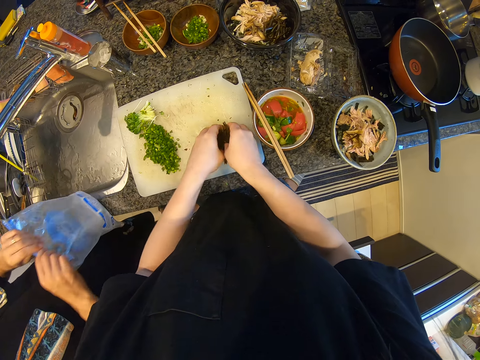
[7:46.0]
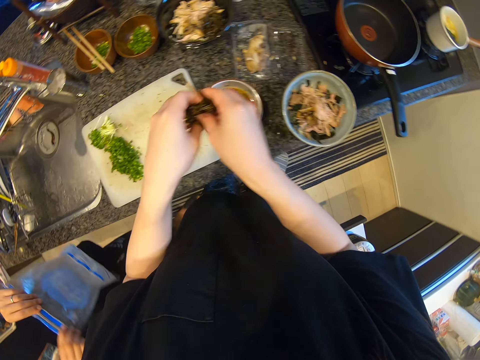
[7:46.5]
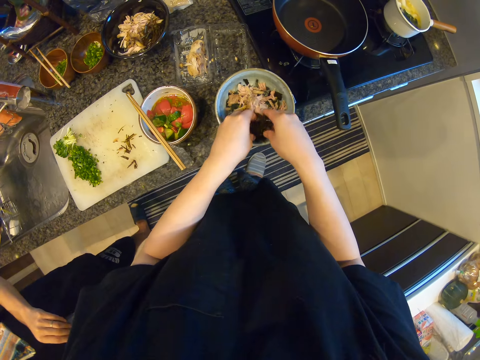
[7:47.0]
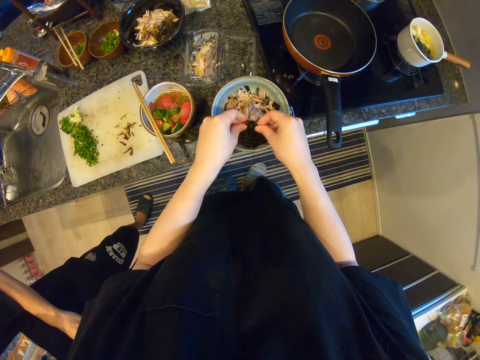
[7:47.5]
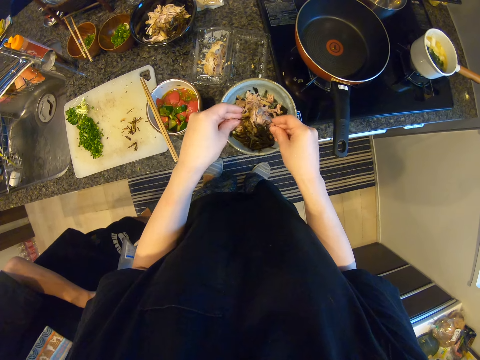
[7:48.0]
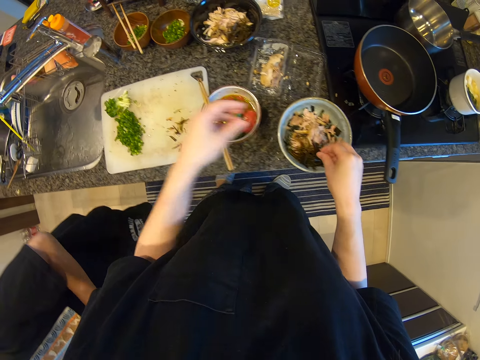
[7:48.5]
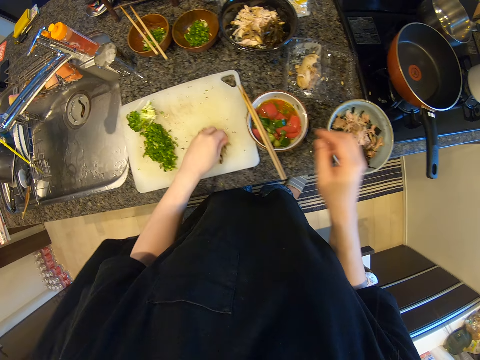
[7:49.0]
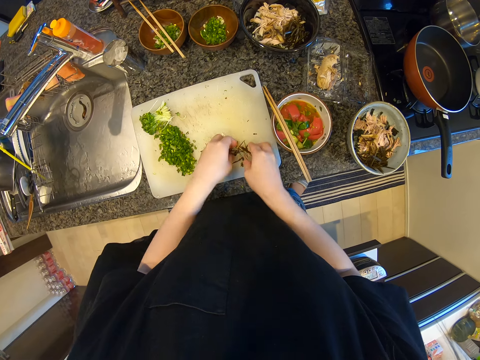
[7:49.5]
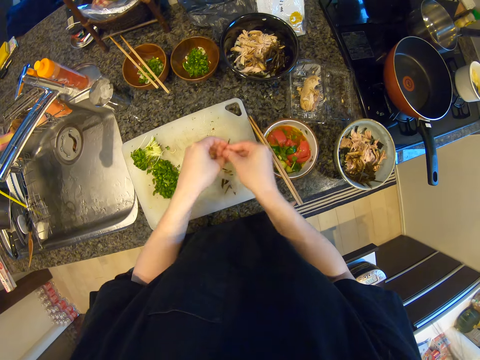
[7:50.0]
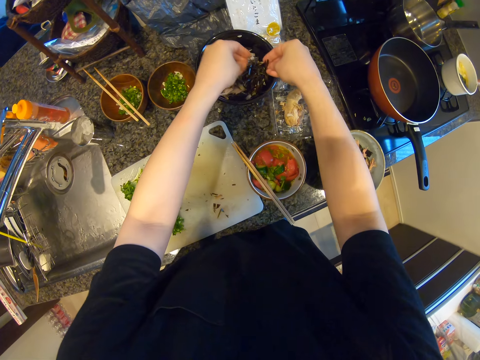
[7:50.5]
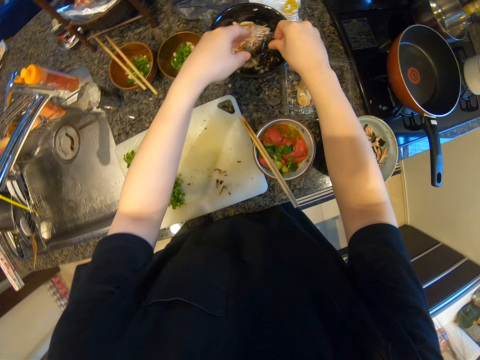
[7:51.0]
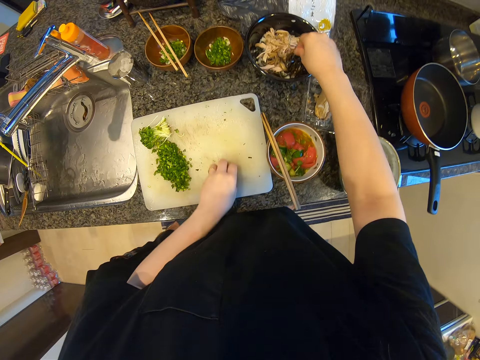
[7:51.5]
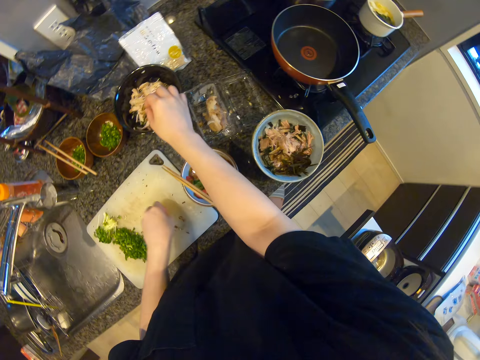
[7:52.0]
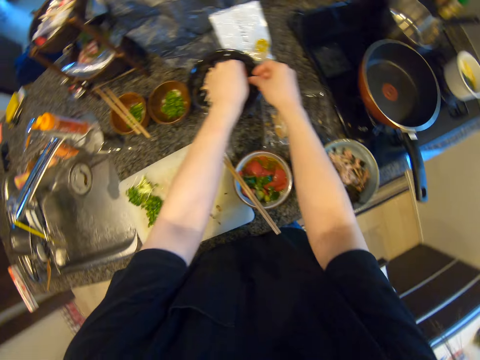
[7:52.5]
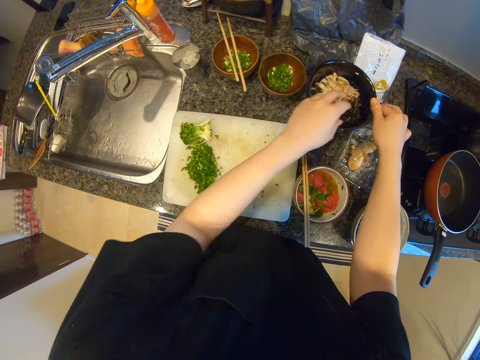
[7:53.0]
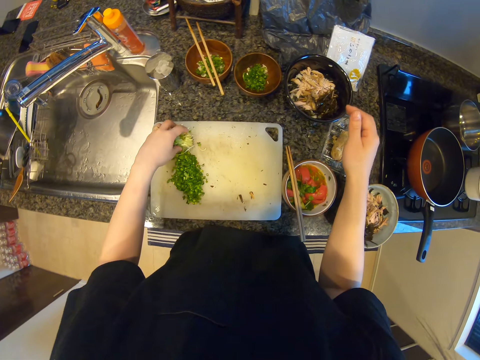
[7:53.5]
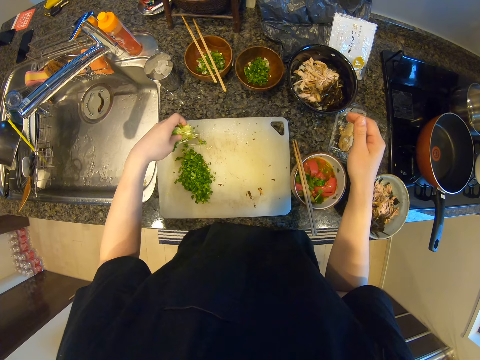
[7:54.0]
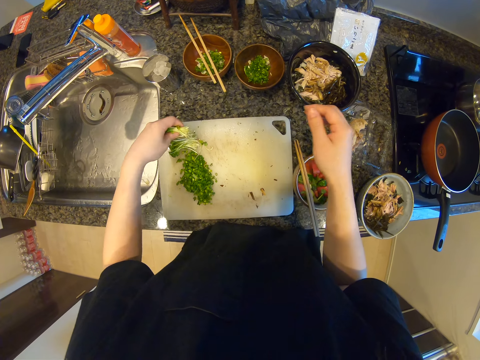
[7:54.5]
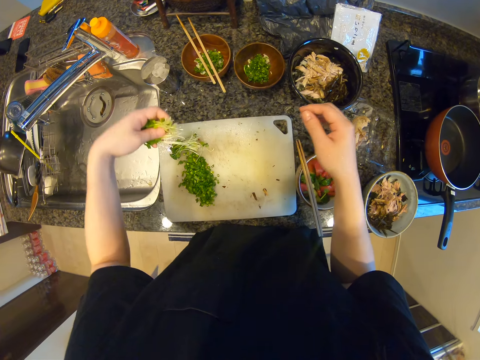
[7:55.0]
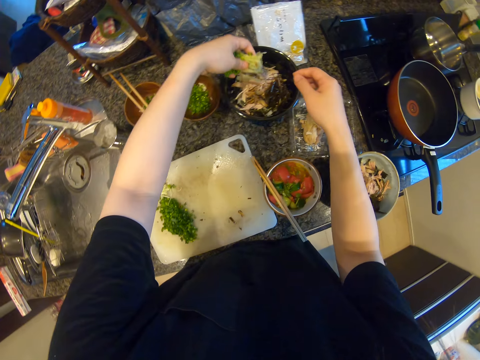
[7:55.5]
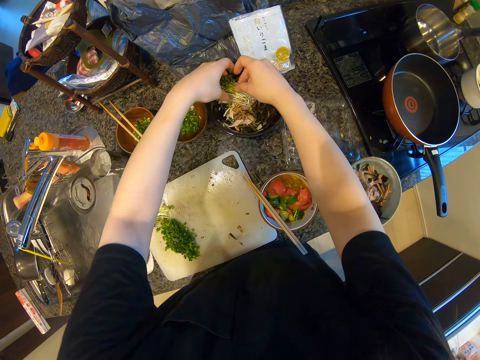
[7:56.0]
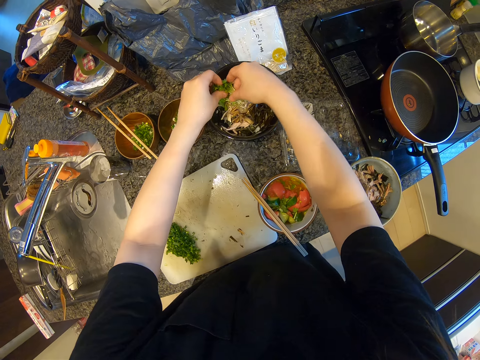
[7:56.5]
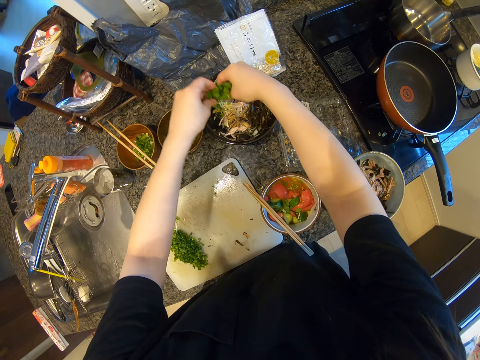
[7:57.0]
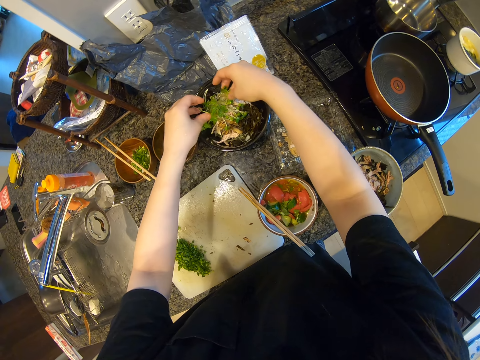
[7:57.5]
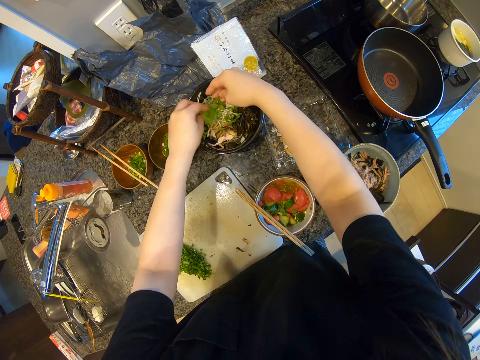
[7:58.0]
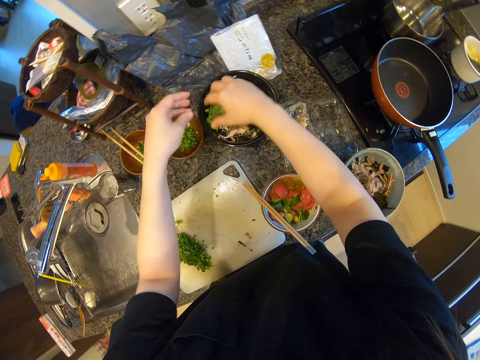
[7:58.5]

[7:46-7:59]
The camera wearer picks up something. They put the object in the bowl. They pick up something. They put the object in the bowl. They pick up something. They put the object in the bowl.

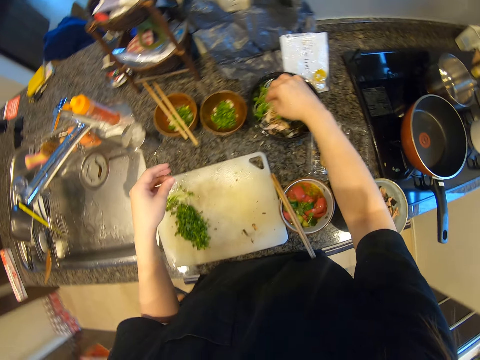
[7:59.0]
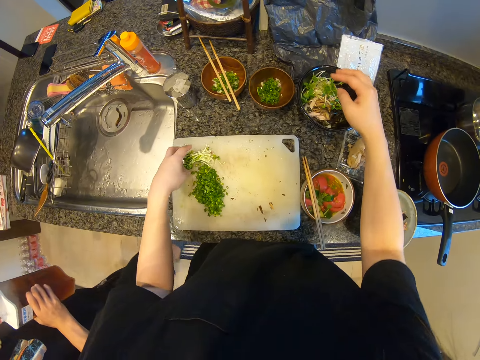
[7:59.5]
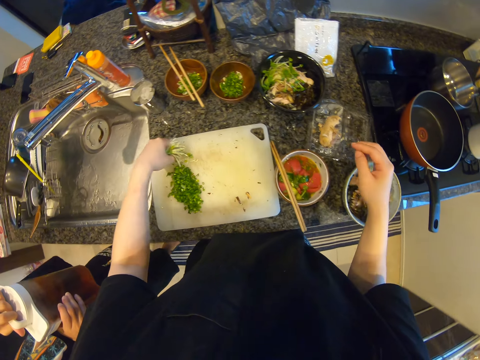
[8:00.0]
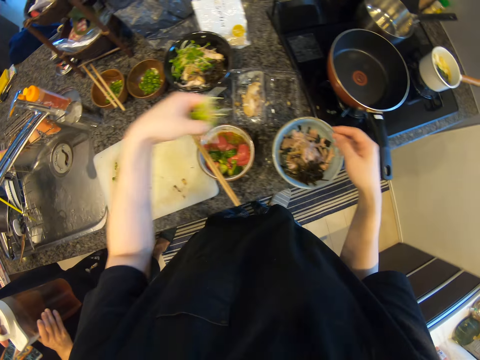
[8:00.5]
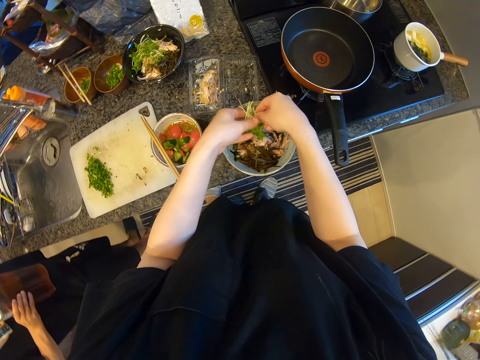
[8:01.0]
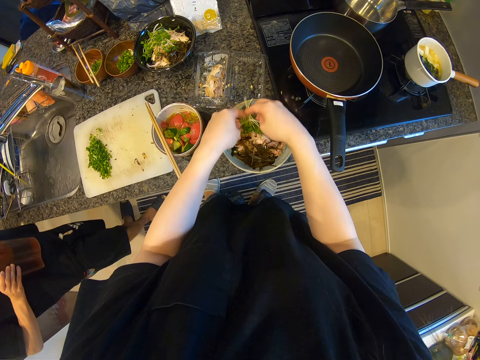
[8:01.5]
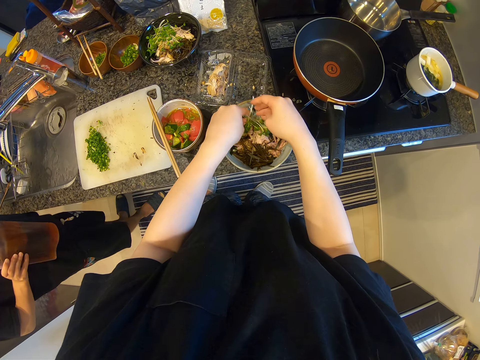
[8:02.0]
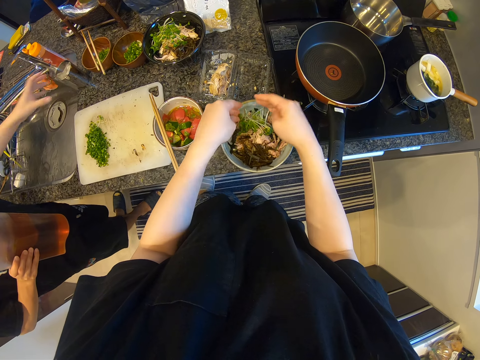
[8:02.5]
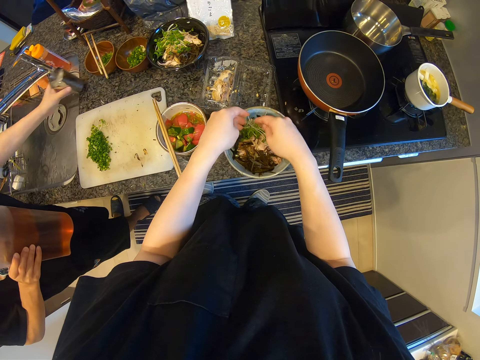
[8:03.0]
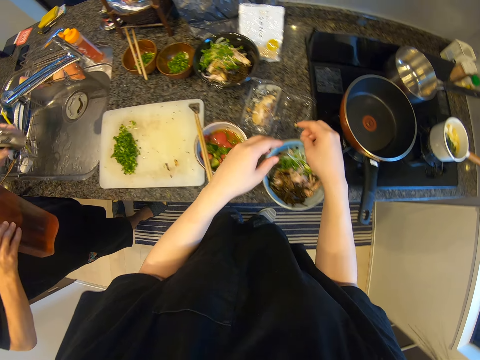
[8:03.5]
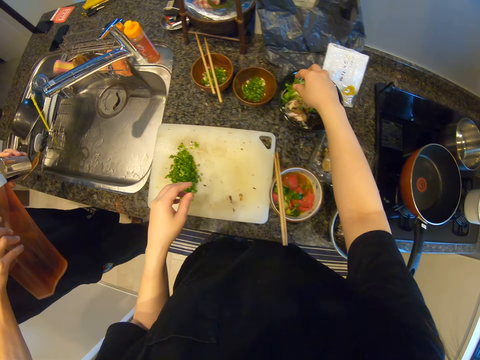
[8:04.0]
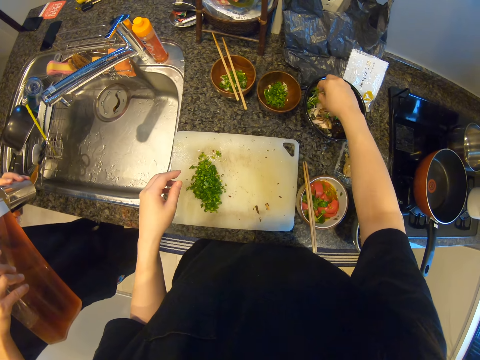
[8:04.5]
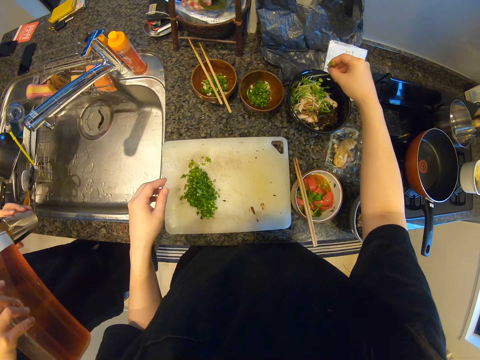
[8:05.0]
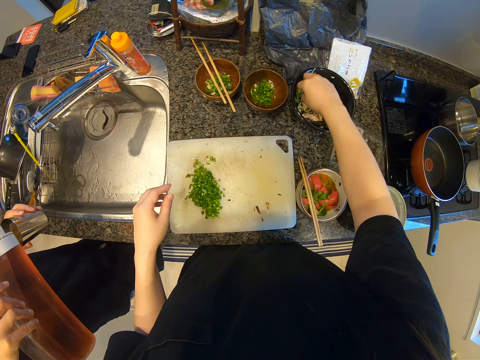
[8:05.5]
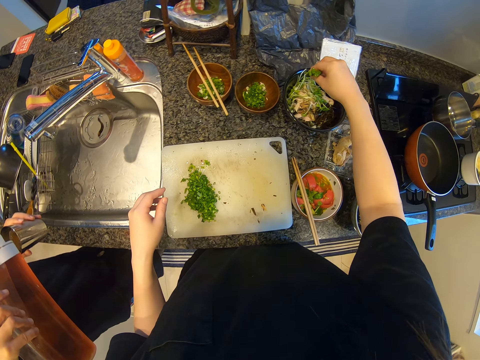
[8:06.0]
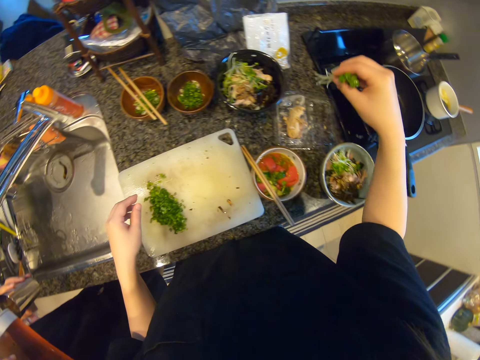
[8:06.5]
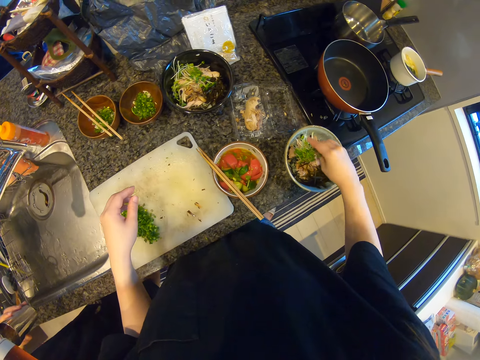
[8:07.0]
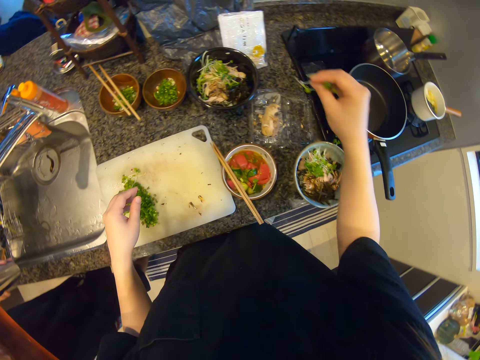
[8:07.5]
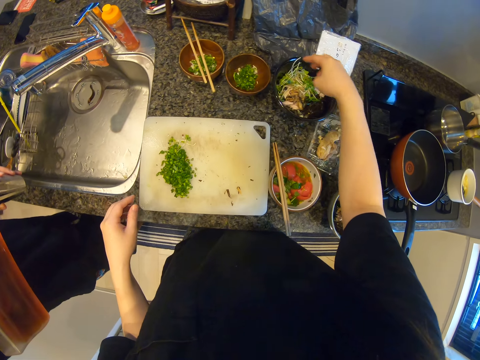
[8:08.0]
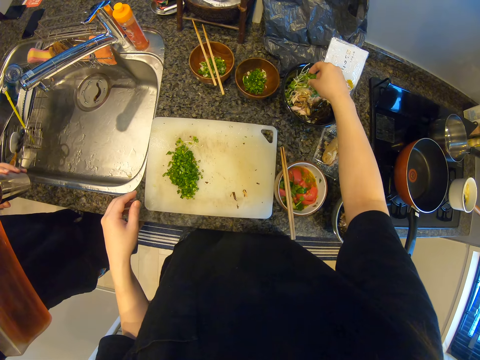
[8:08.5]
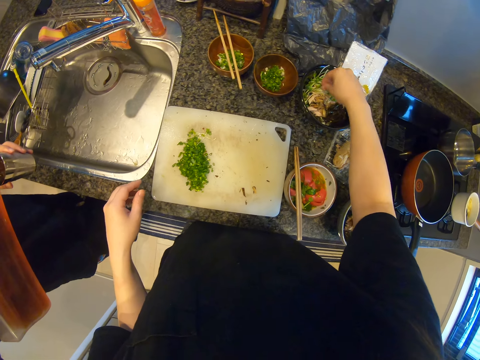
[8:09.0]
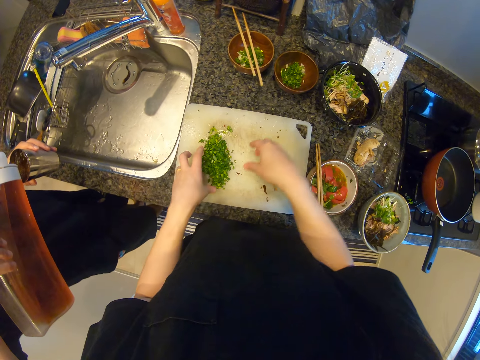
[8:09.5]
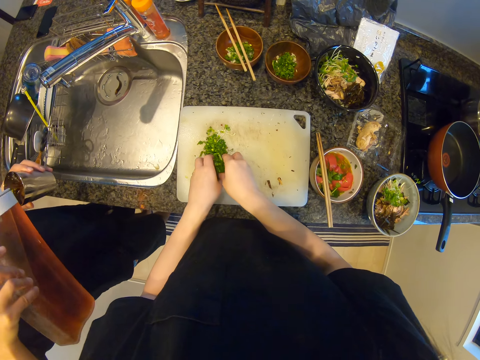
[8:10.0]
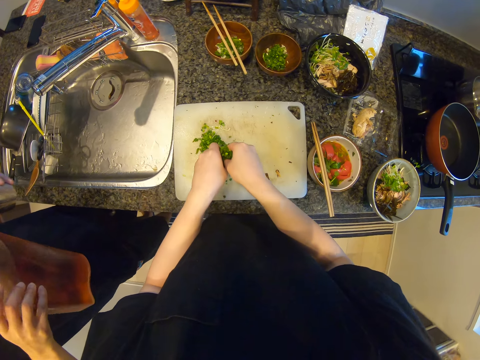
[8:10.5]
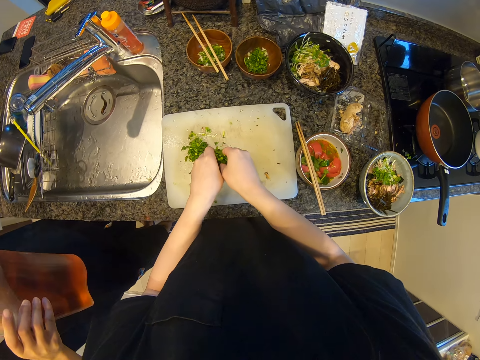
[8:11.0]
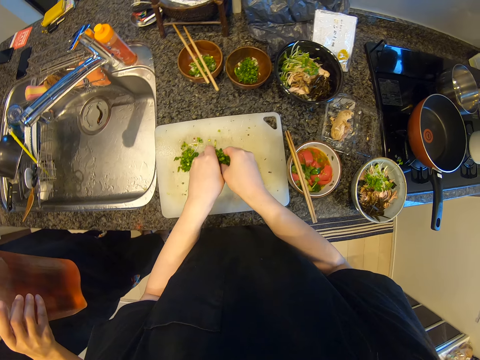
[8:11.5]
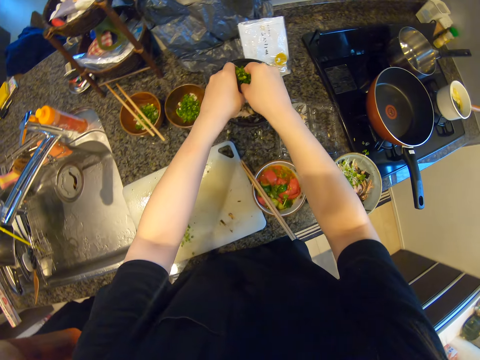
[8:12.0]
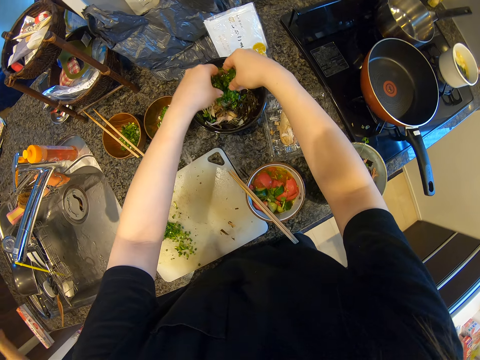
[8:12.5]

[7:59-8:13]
The camera wearer converses with a man. They pick up something. They put the object in a bowl. They converse with the man. They pick up something from the bowl. They put the object in another bowl. They converse with the man. They pick up something. They converse with the man. They put the object in a bowl.
